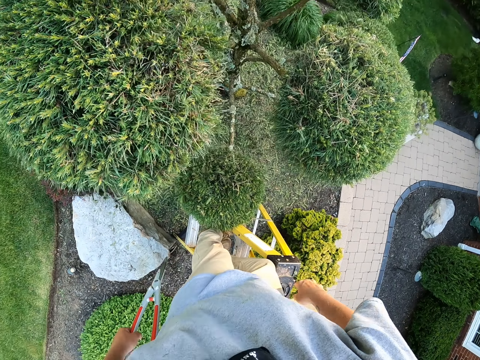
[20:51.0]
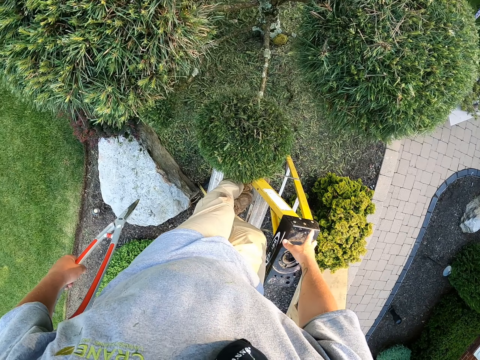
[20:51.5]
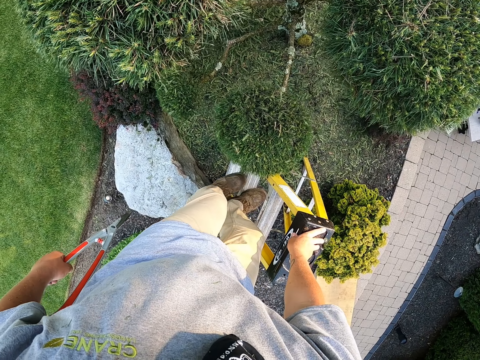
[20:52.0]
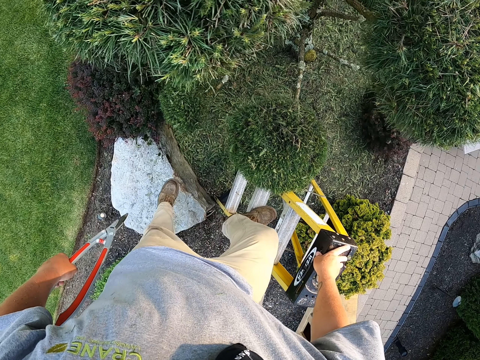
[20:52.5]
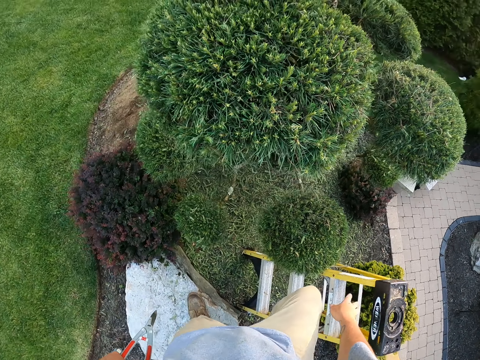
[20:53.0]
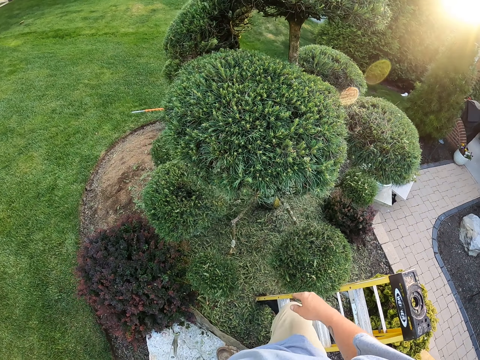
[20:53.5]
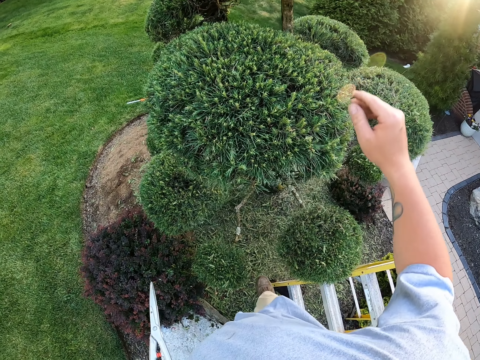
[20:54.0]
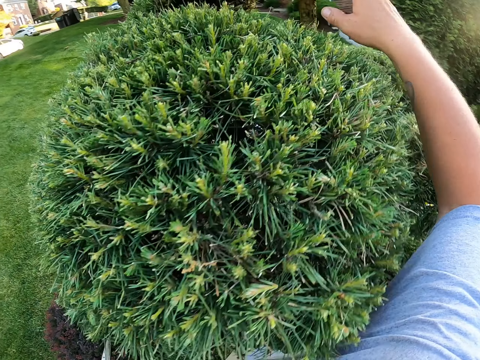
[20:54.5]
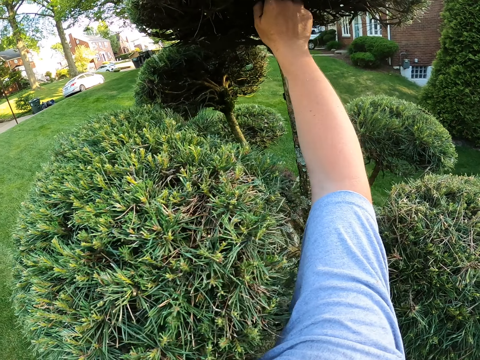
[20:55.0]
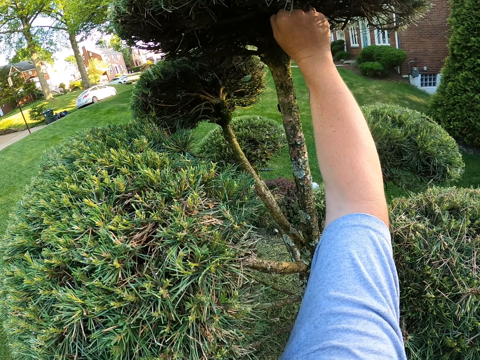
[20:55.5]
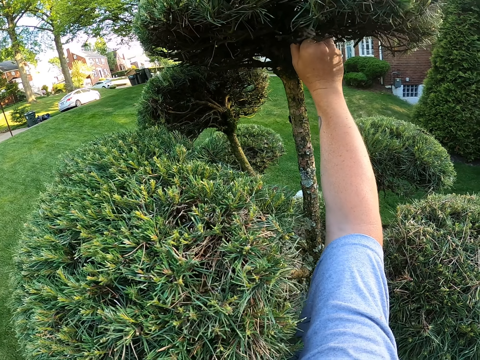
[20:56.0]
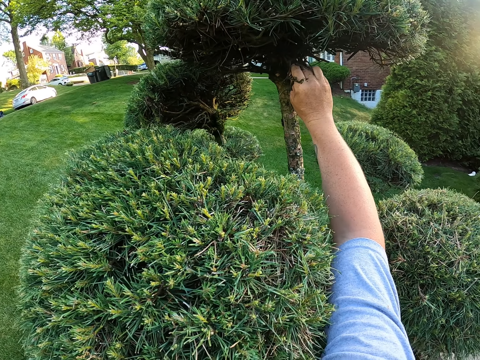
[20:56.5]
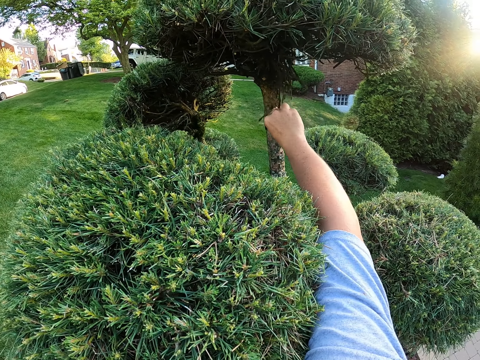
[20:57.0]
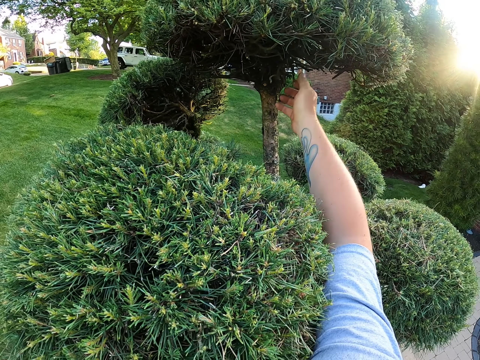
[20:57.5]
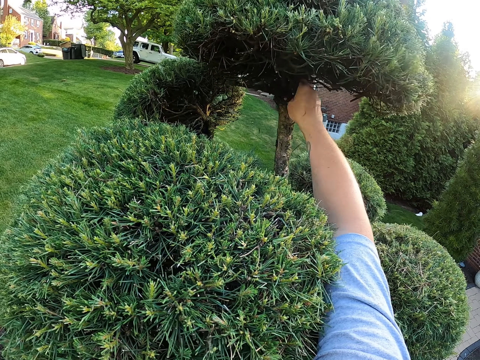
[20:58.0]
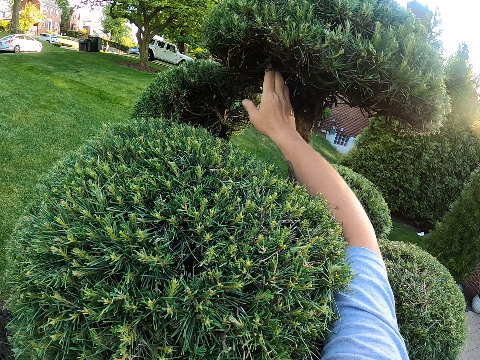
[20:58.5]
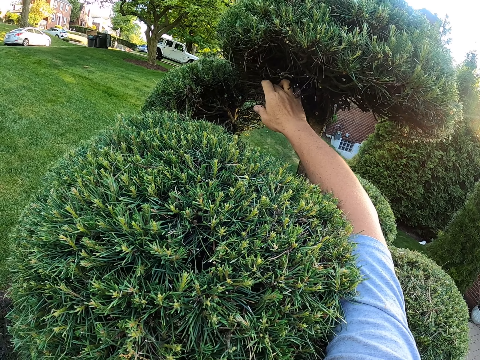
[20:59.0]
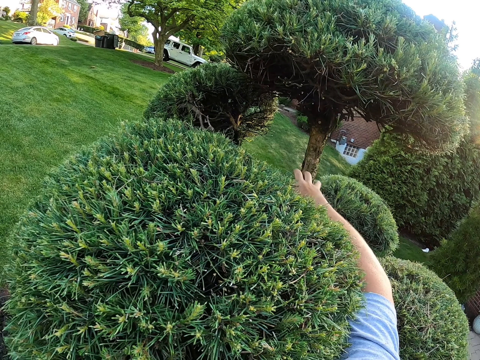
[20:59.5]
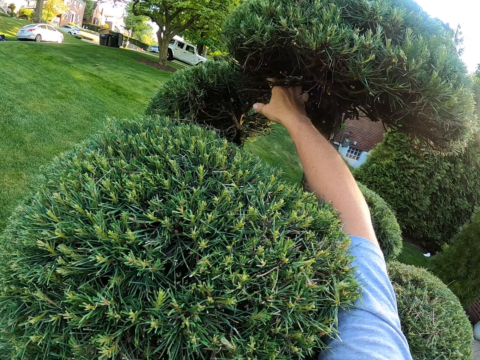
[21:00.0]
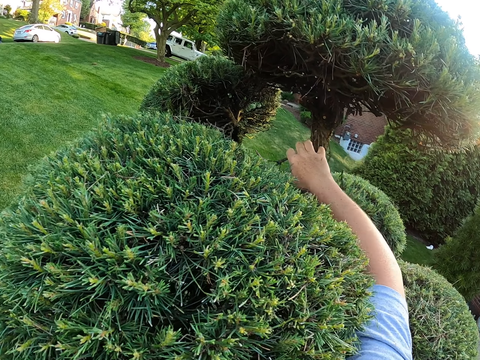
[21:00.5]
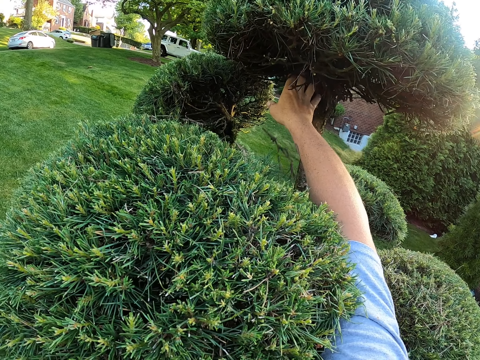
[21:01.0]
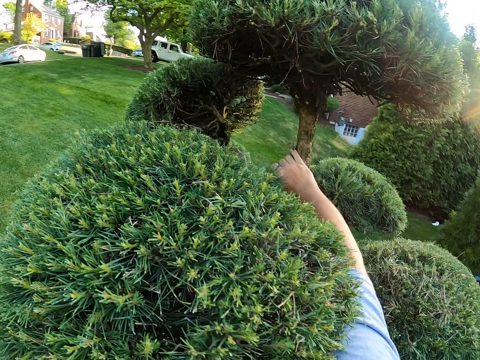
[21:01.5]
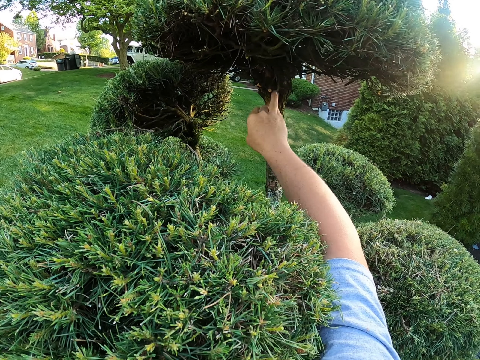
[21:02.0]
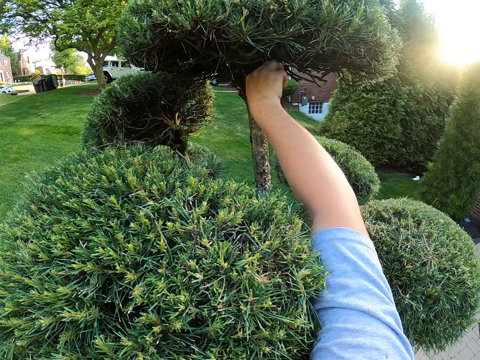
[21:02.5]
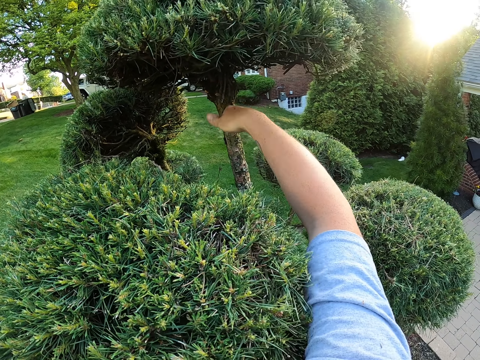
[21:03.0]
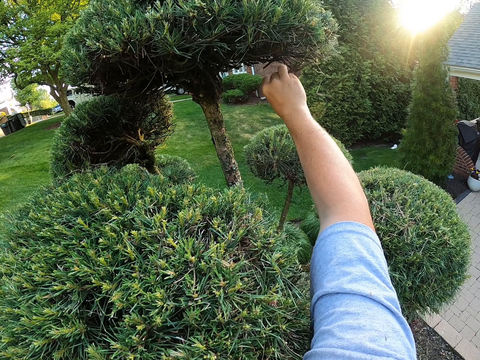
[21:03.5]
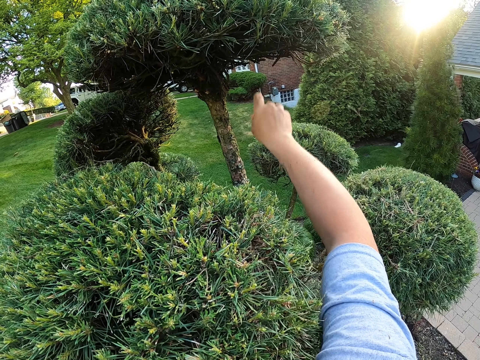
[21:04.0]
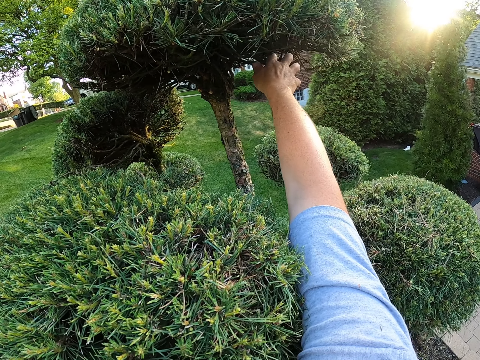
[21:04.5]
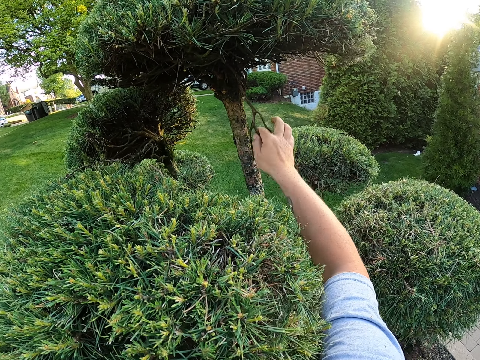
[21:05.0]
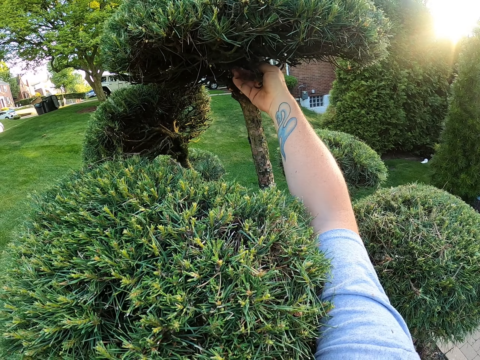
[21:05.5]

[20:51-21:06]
The camera wearer climbs down the ladder. He removes the branches with the left hand. He cuts the branches with his hand.

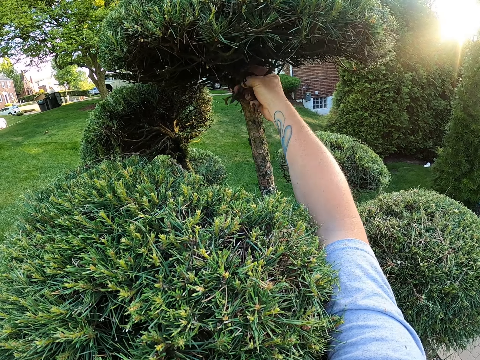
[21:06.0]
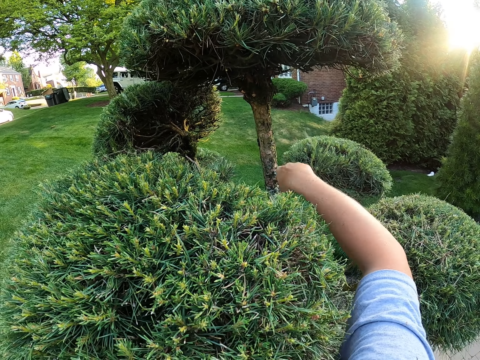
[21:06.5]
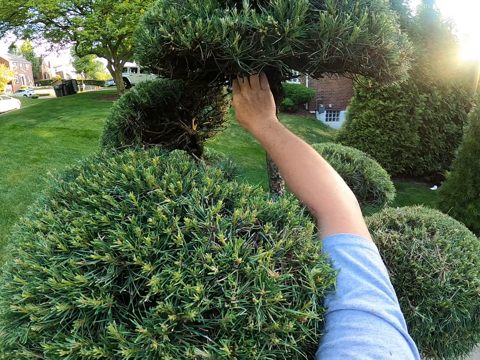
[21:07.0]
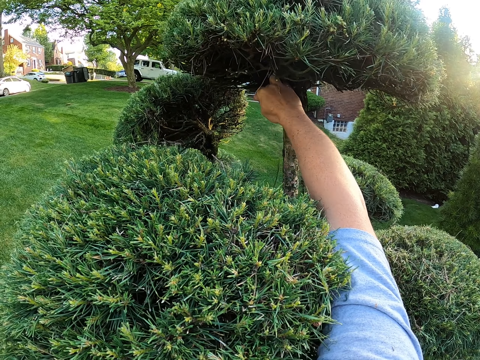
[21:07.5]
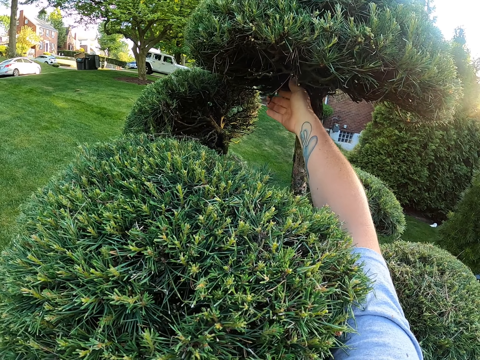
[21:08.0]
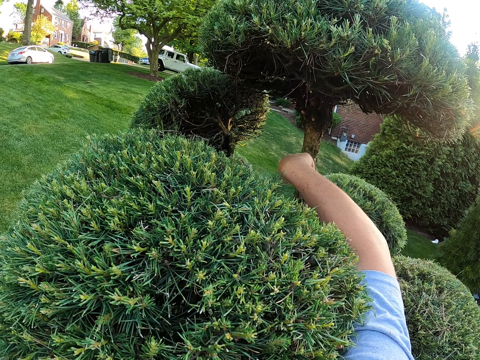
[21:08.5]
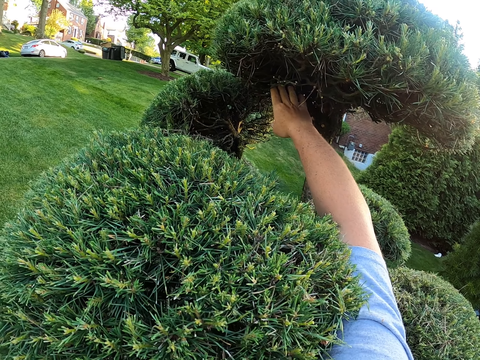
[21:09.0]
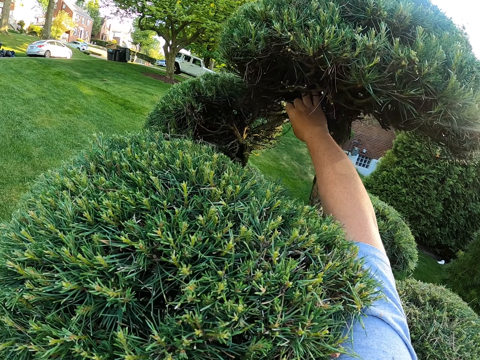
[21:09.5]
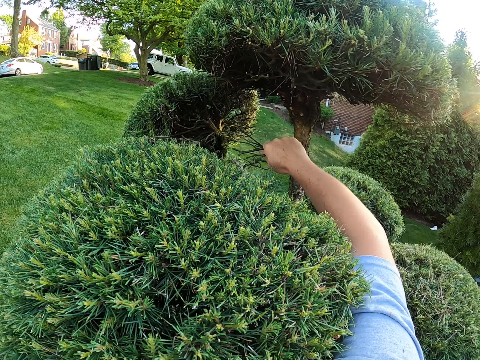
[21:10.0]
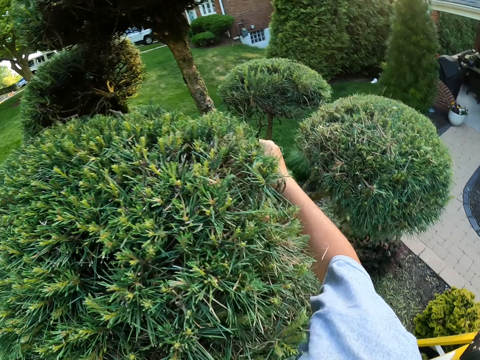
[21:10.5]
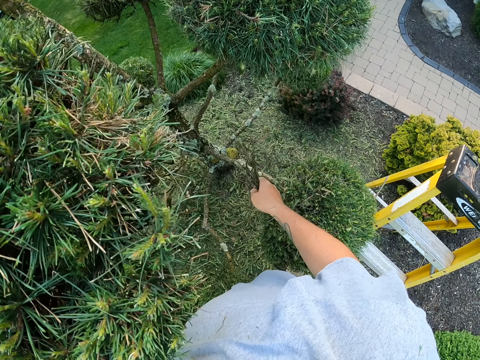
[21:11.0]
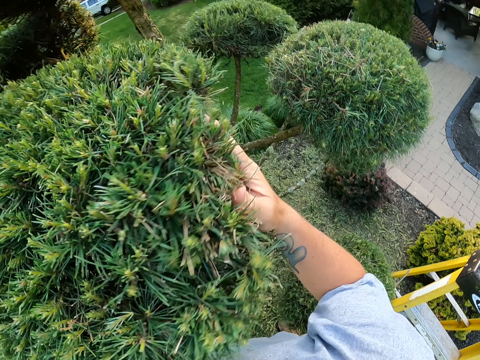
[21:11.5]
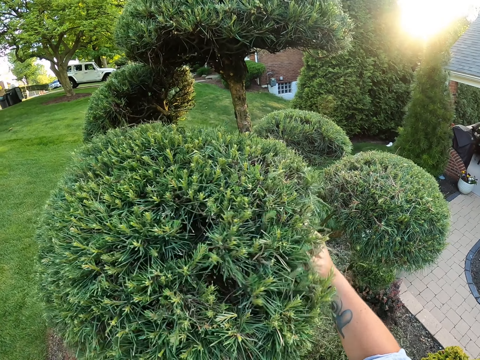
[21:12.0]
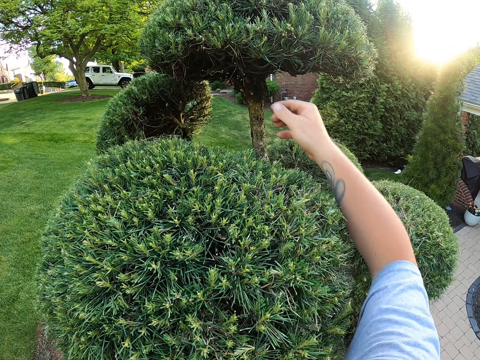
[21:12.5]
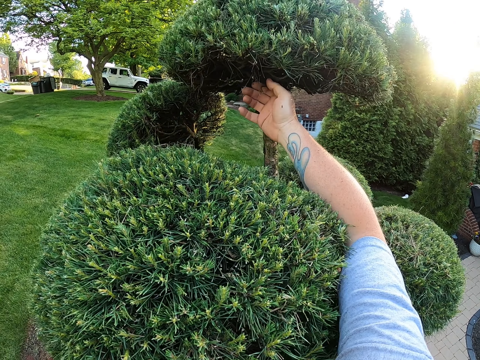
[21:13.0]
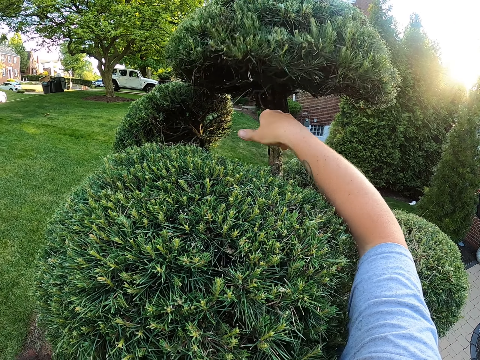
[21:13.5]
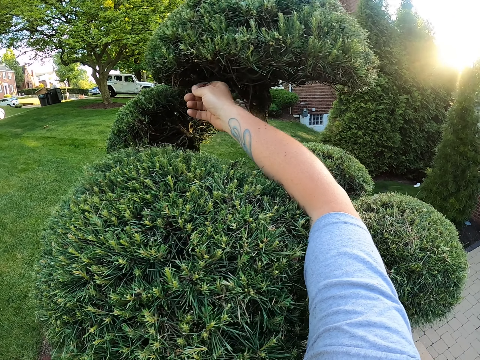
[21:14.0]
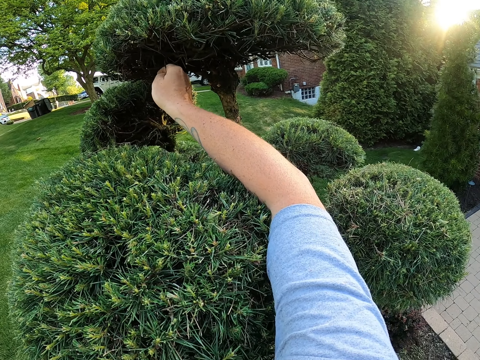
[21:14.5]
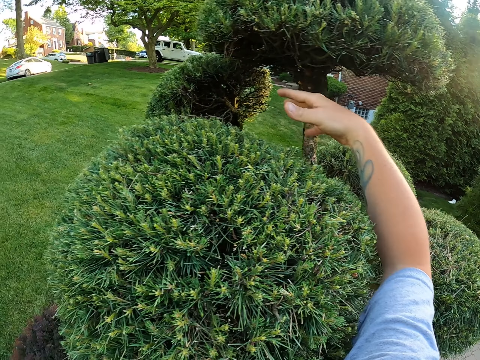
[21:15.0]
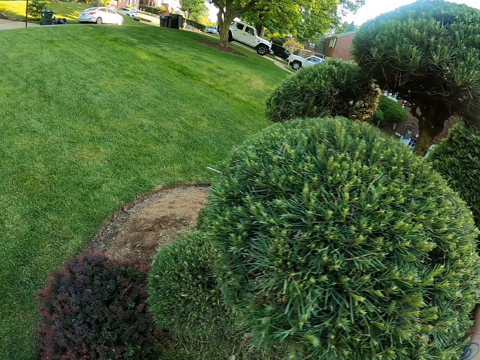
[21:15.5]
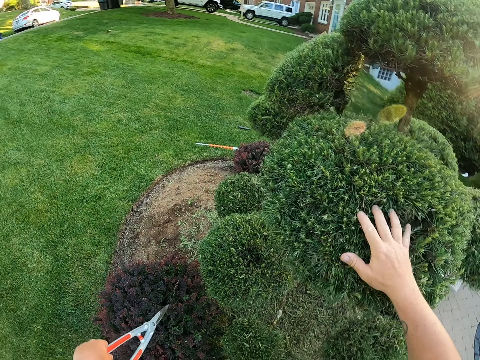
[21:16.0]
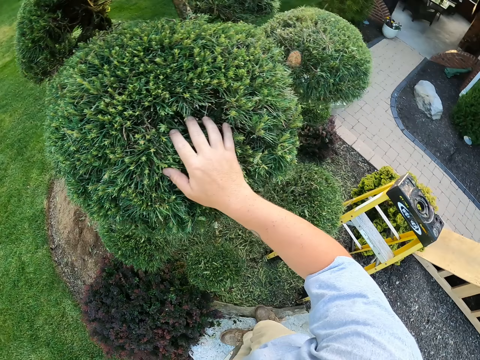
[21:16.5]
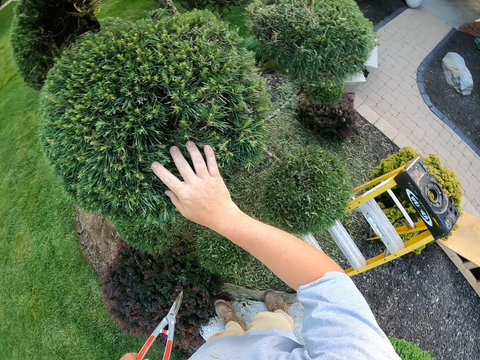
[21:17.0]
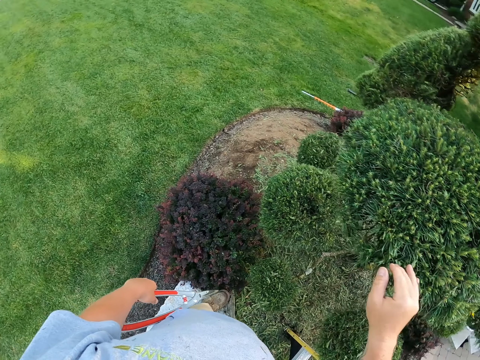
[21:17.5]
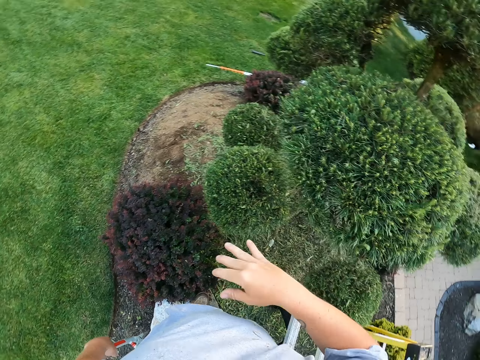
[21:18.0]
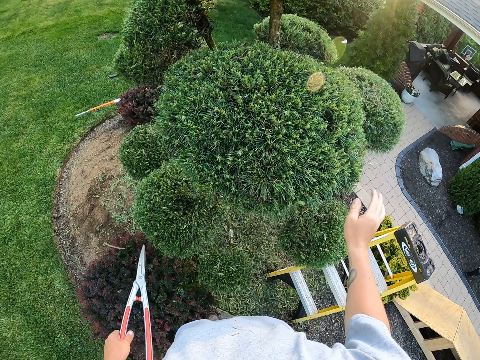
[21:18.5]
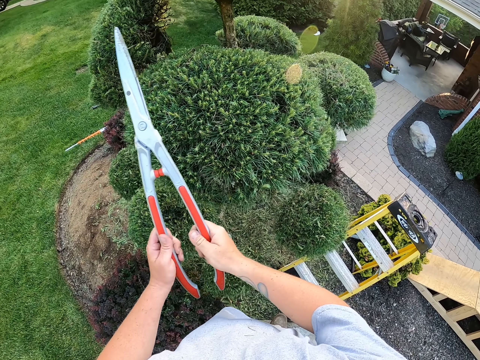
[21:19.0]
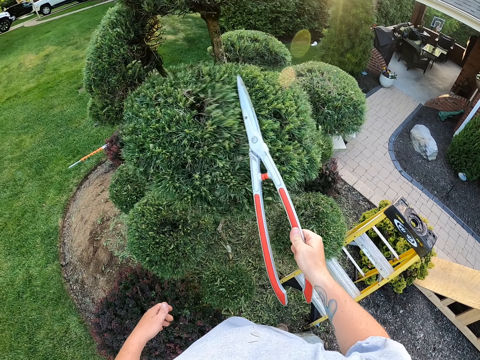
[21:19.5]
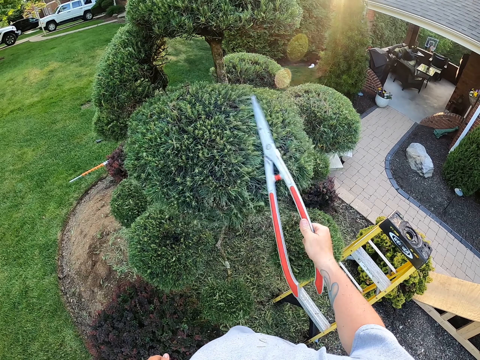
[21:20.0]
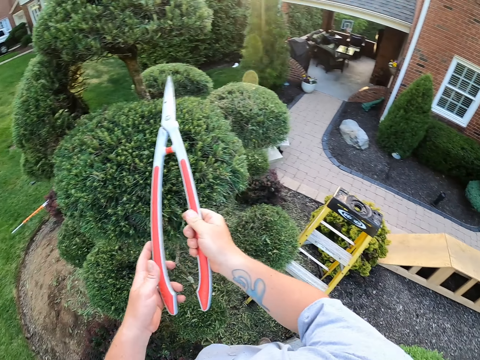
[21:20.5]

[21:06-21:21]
The camera wearer shakes off the flower with his hand. He cuts the branches with his hand. He touches the flower with his hand. He removes the cut leaves with the left hand. He removes the dirt with his hand. He removes the dirt with garden shear scissors.
